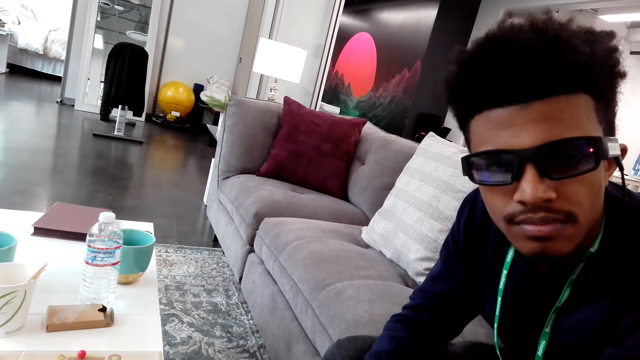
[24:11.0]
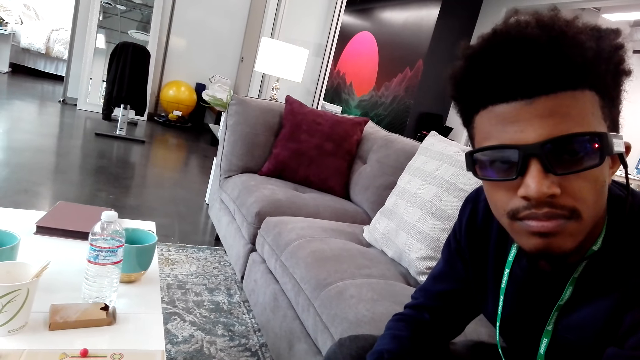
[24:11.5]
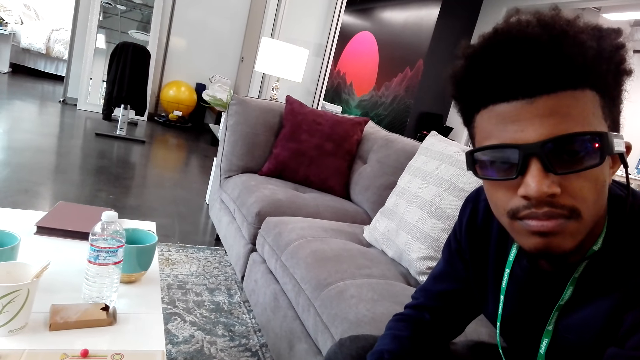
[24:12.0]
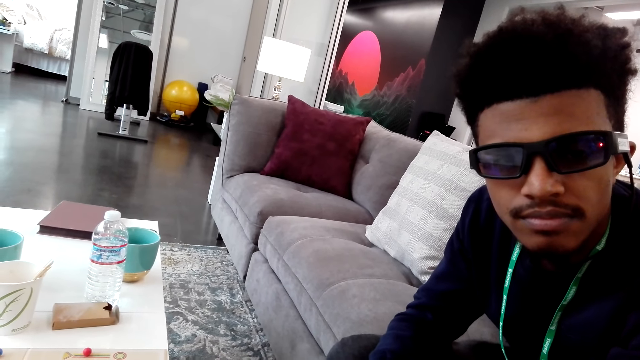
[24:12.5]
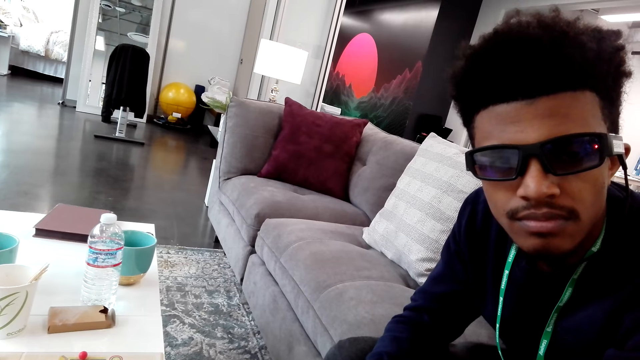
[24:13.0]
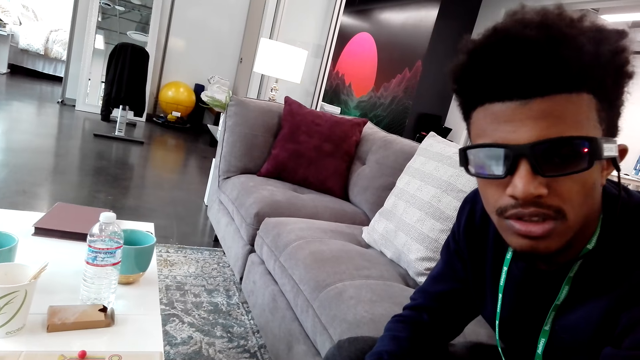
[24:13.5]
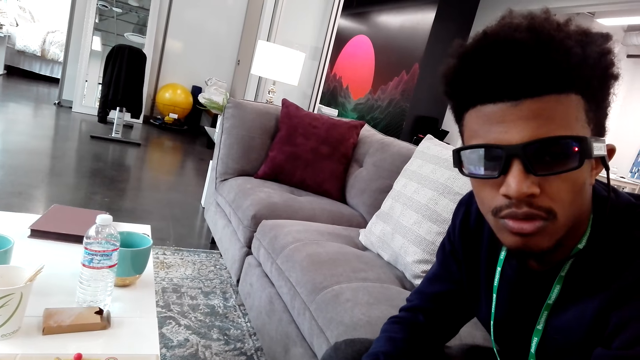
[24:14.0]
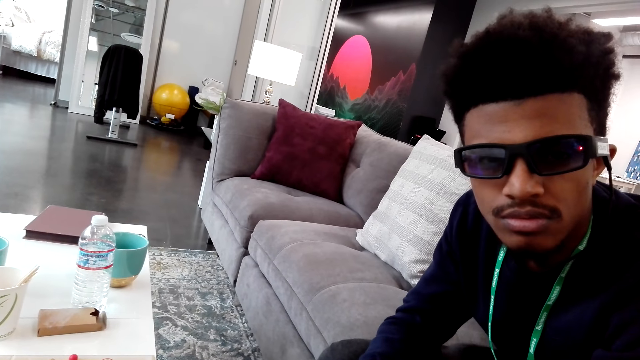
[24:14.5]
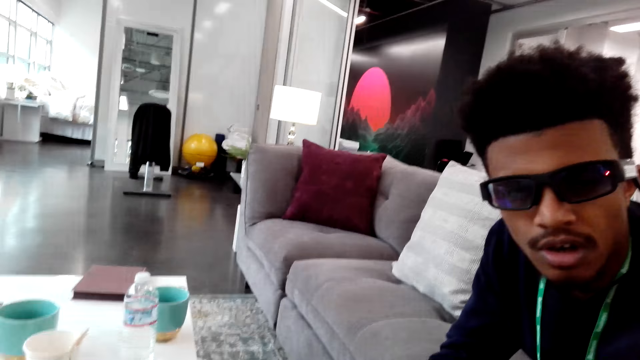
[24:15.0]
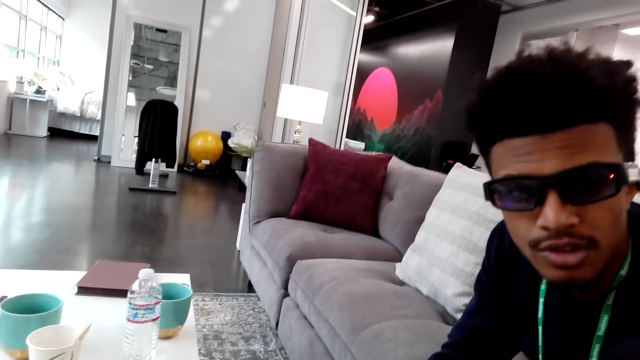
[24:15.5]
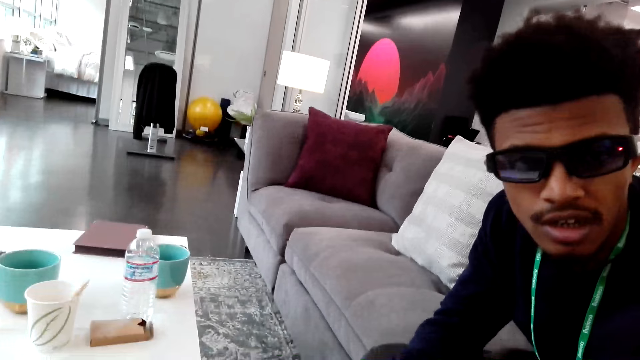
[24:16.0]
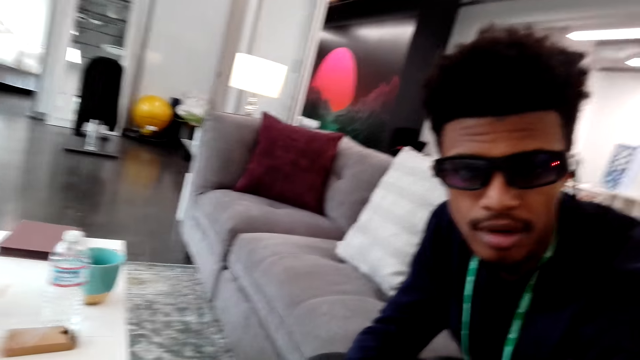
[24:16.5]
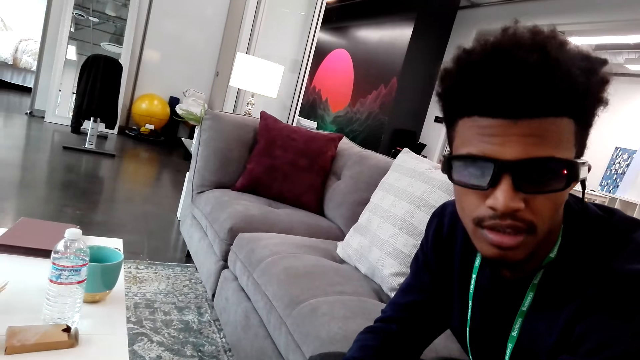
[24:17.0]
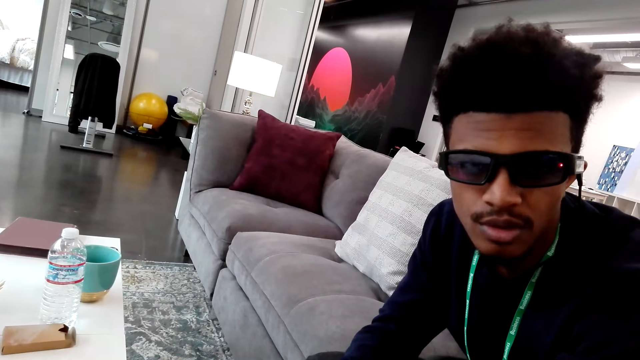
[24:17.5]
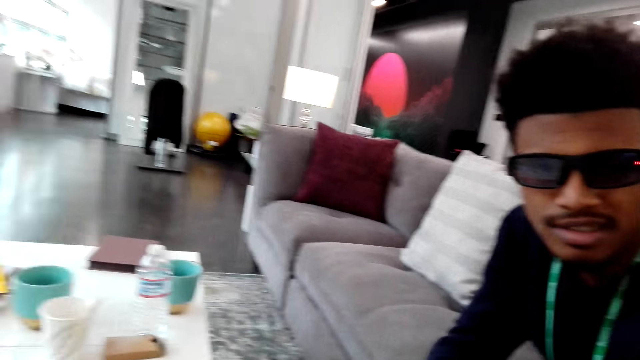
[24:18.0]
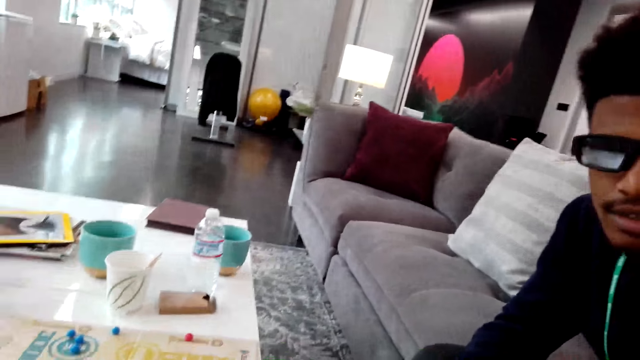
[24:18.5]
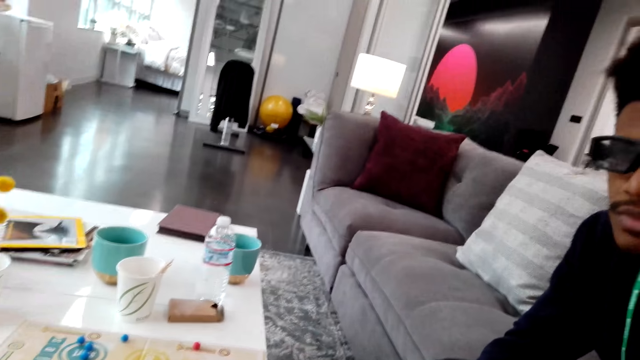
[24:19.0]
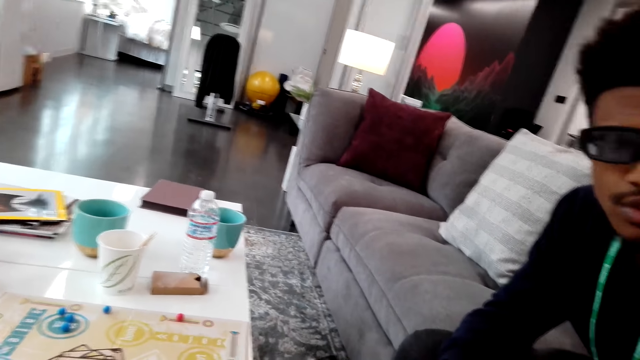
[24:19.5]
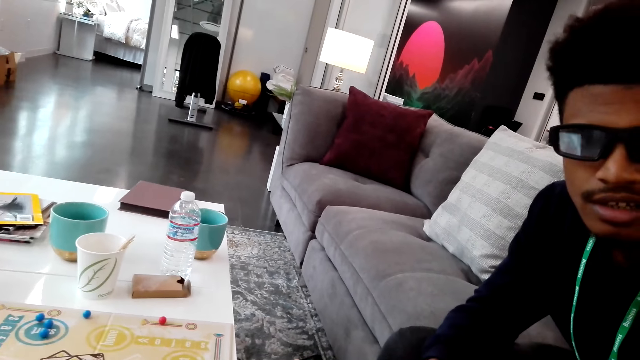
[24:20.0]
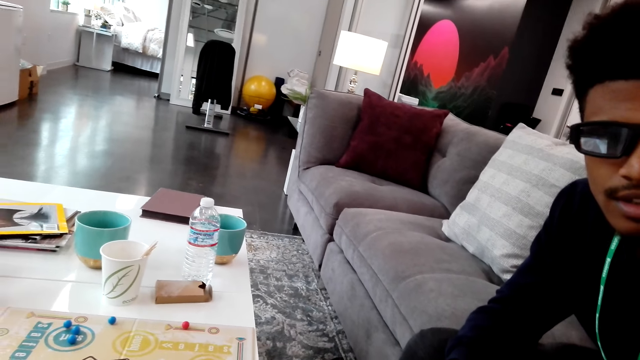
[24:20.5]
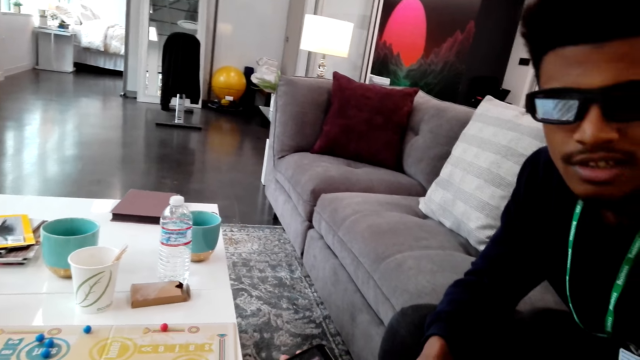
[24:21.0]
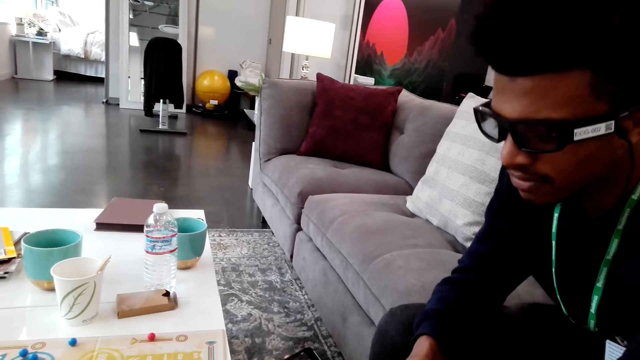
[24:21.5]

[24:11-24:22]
The man talks.

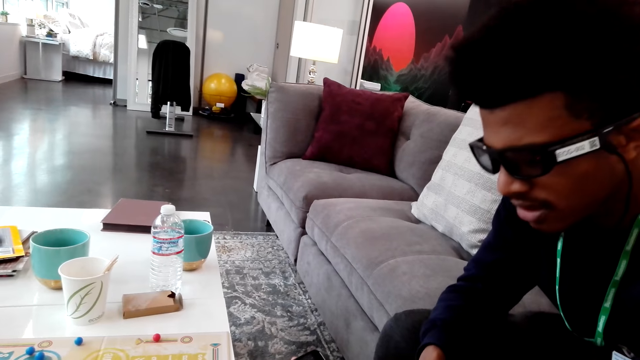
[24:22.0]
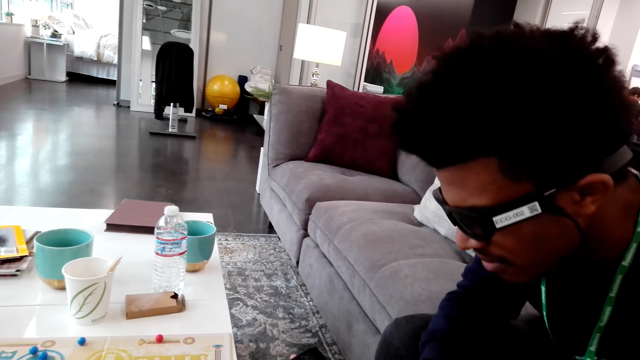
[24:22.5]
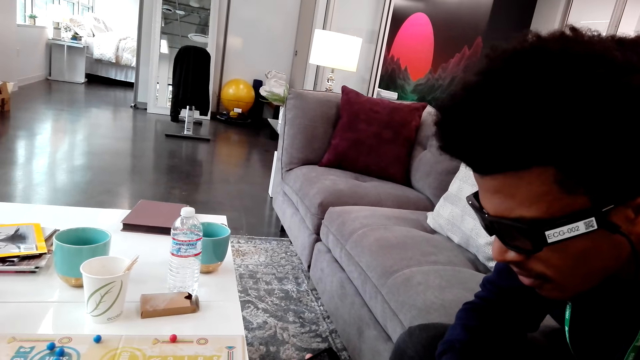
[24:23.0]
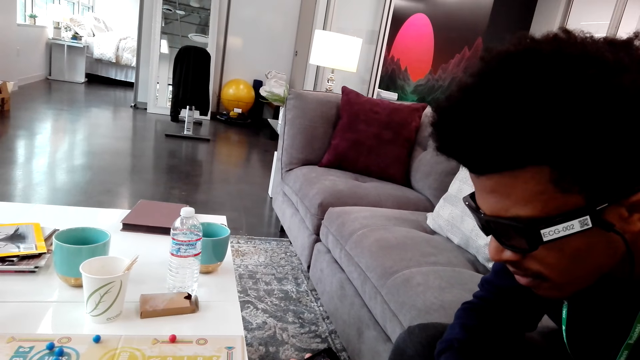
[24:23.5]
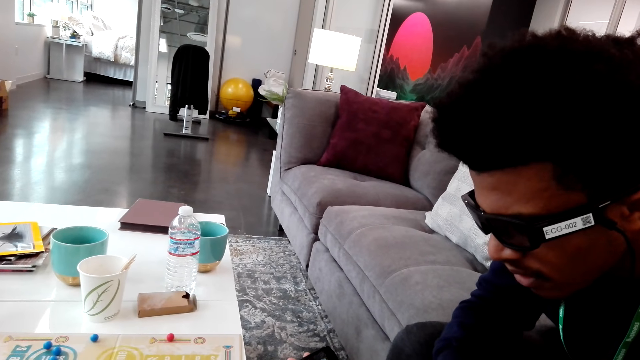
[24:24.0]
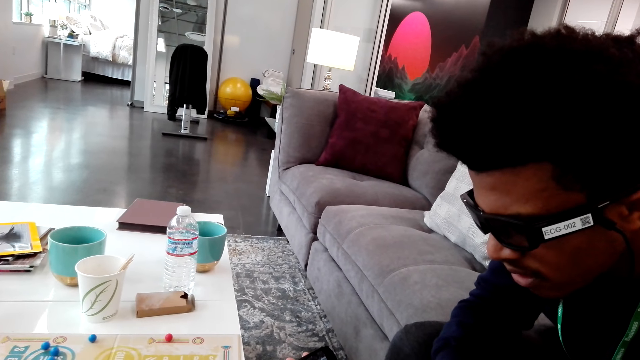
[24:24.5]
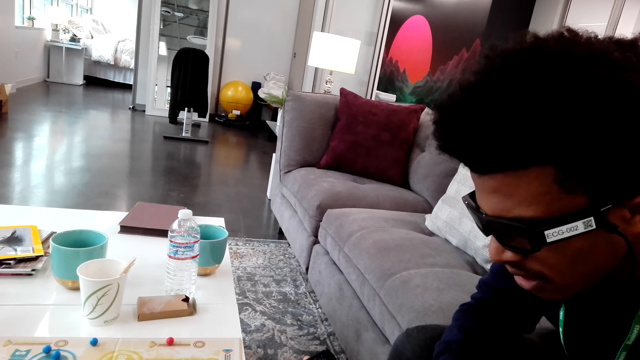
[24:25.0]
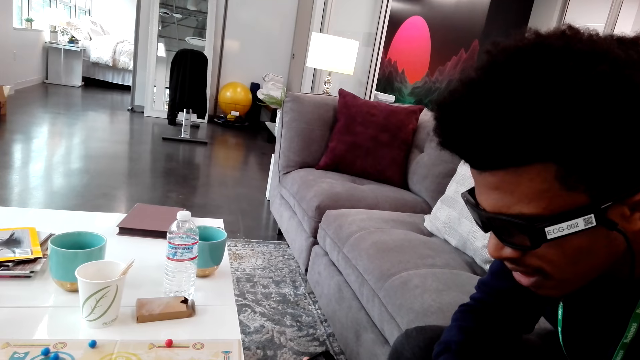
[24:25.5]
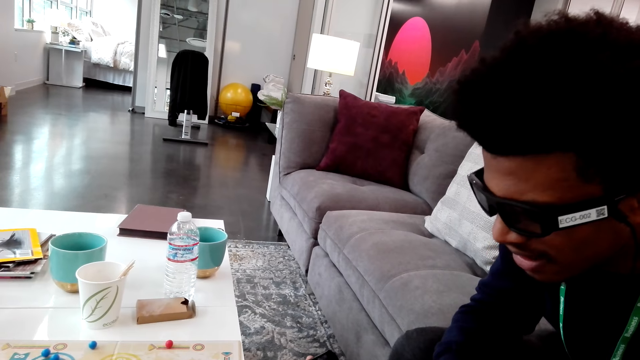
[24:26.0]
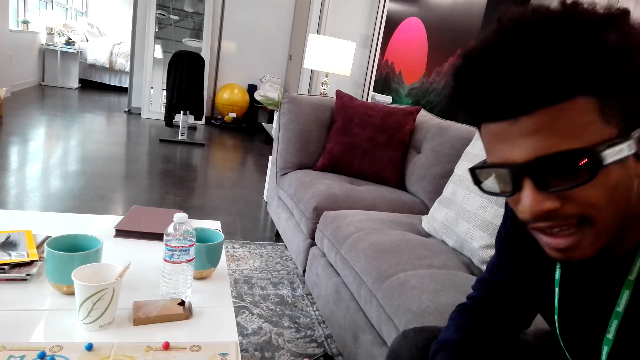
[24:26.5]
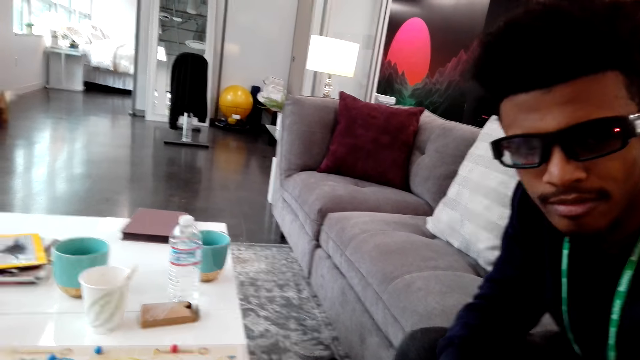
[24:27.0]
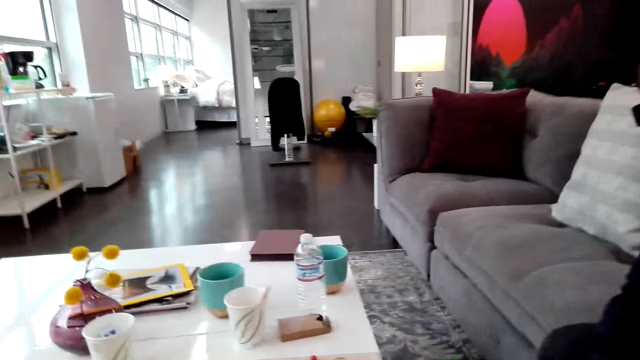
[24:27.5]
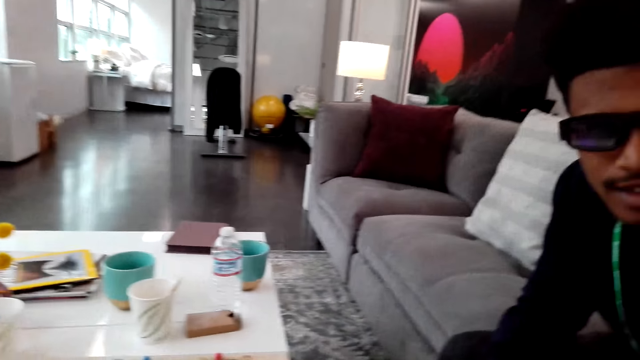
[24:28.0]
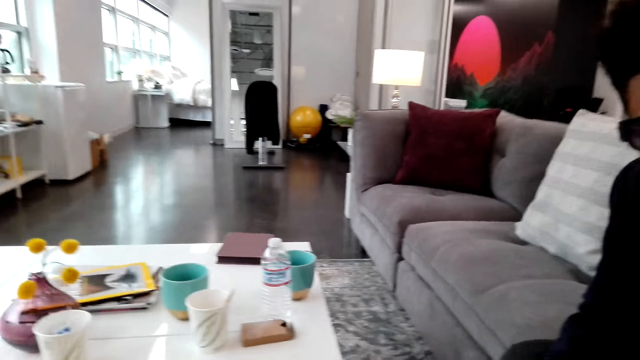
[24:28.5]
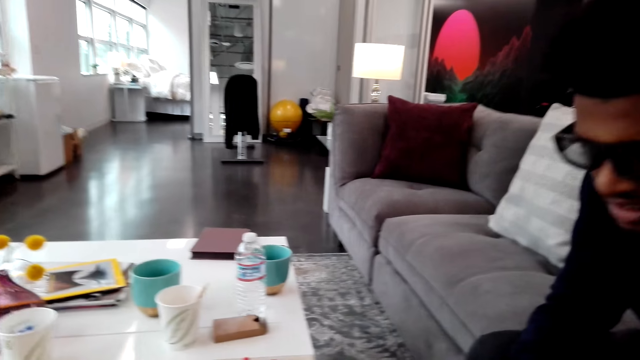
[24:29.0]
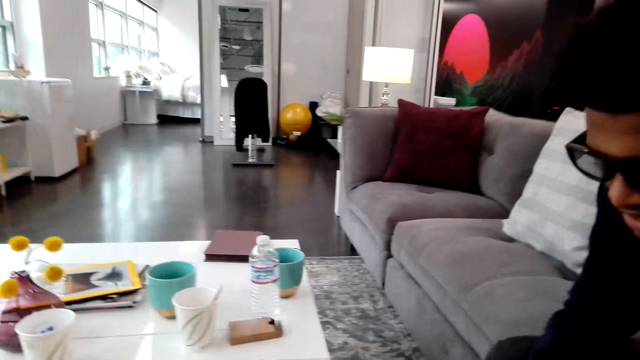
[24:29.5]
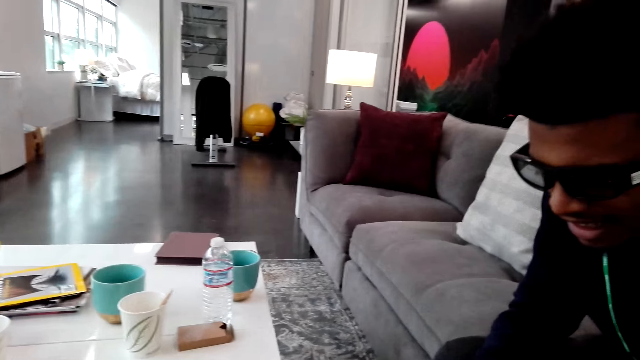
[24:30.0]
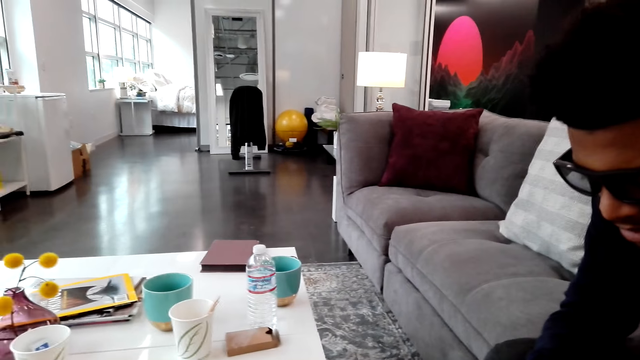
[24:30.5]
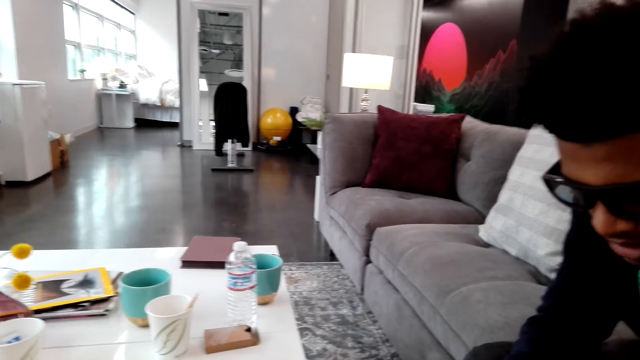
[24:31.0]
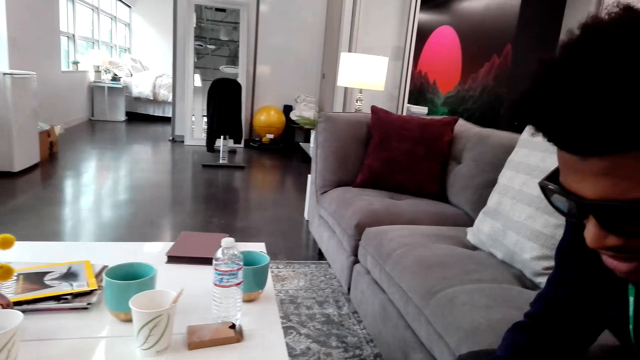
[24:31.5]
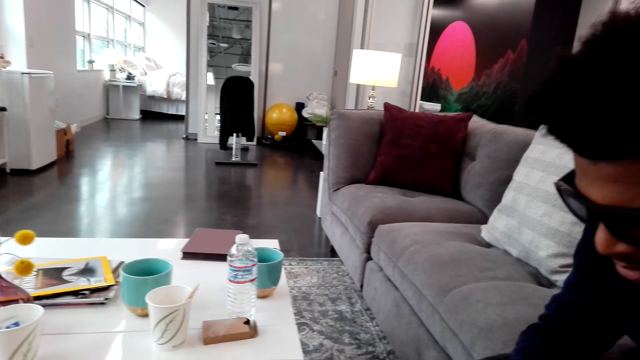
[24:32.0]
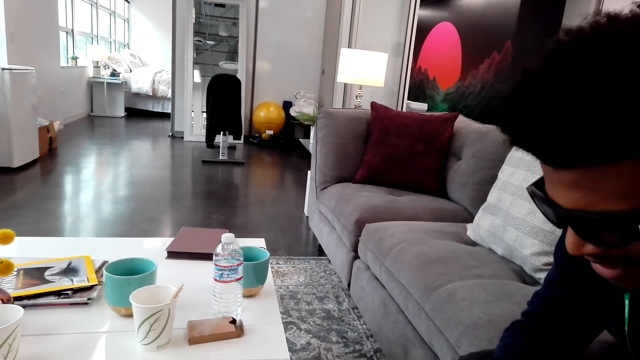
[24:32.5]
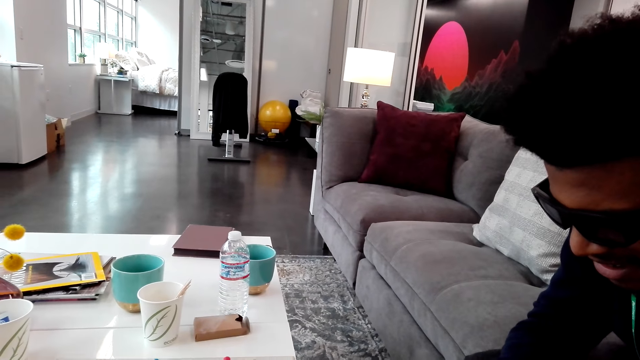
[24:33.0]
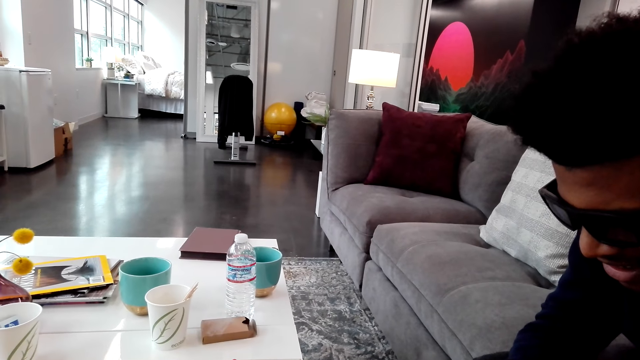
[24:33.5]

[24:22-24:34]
The camera wearer looks at the man. They look around.
